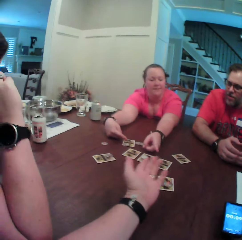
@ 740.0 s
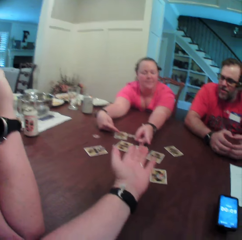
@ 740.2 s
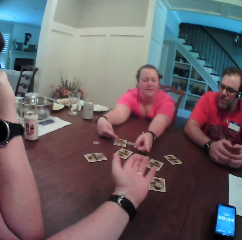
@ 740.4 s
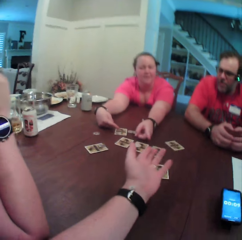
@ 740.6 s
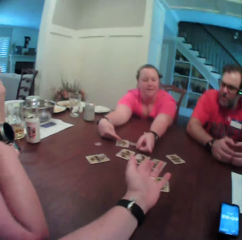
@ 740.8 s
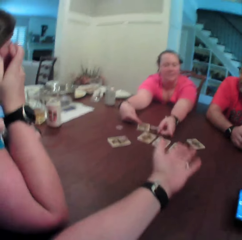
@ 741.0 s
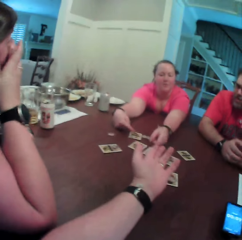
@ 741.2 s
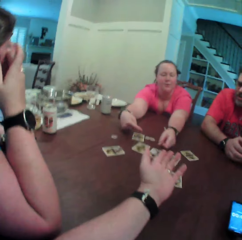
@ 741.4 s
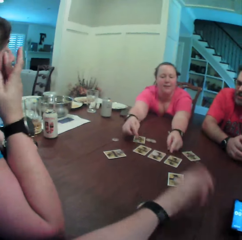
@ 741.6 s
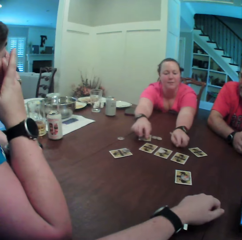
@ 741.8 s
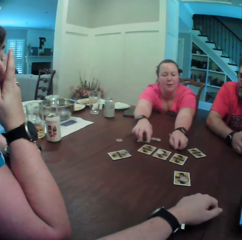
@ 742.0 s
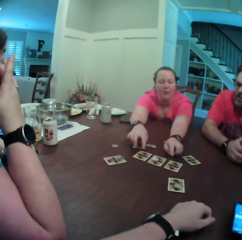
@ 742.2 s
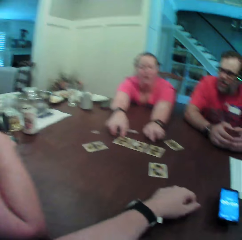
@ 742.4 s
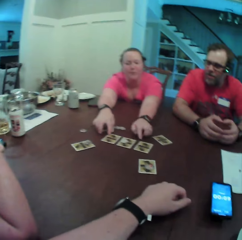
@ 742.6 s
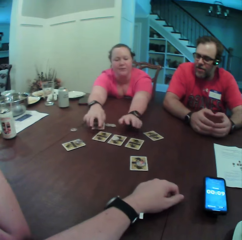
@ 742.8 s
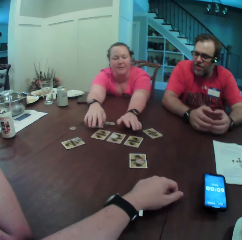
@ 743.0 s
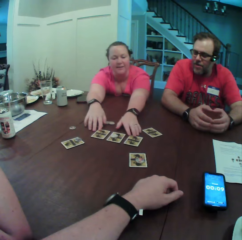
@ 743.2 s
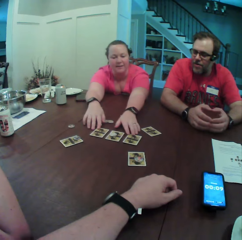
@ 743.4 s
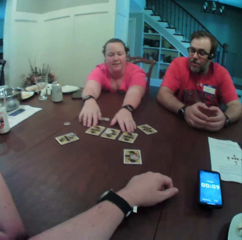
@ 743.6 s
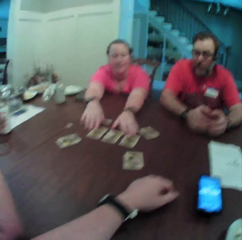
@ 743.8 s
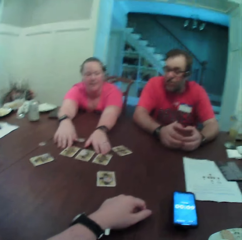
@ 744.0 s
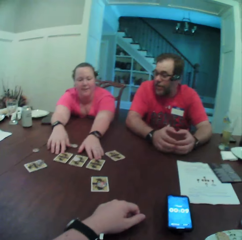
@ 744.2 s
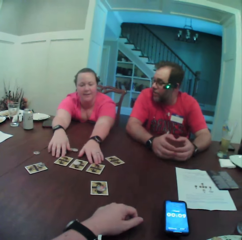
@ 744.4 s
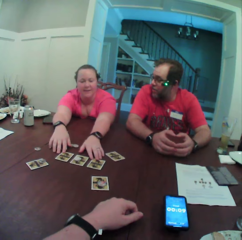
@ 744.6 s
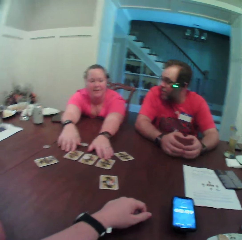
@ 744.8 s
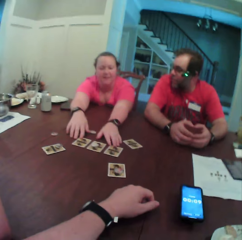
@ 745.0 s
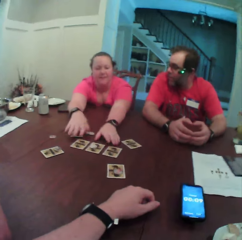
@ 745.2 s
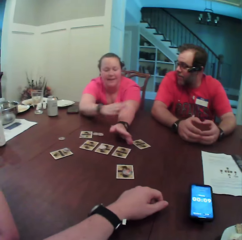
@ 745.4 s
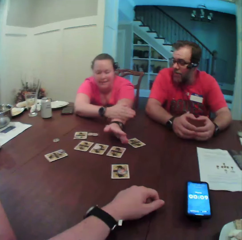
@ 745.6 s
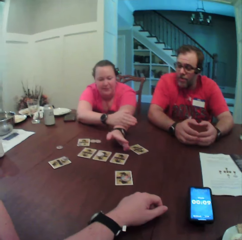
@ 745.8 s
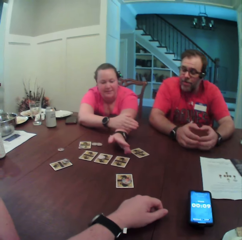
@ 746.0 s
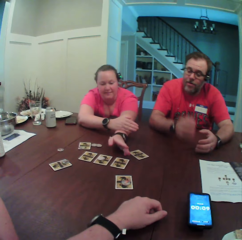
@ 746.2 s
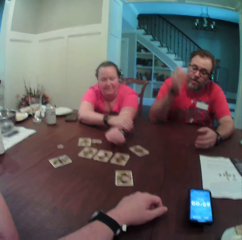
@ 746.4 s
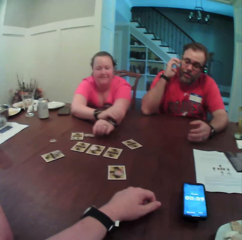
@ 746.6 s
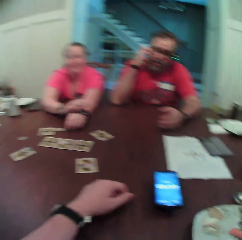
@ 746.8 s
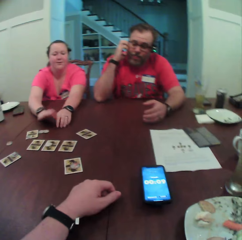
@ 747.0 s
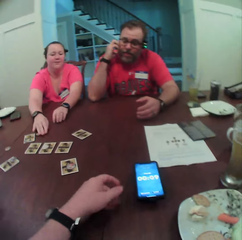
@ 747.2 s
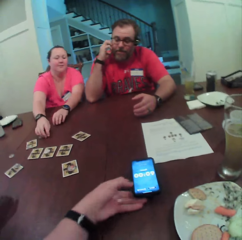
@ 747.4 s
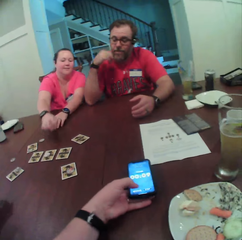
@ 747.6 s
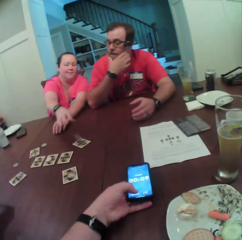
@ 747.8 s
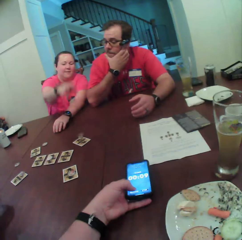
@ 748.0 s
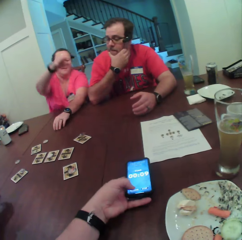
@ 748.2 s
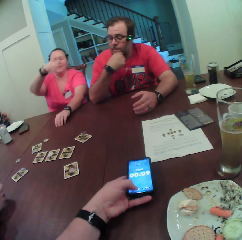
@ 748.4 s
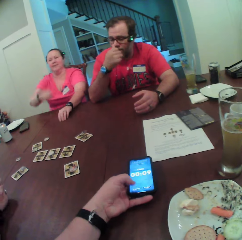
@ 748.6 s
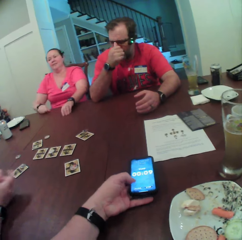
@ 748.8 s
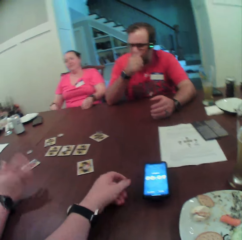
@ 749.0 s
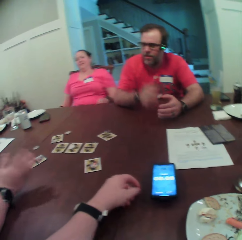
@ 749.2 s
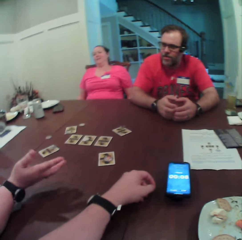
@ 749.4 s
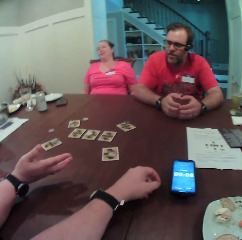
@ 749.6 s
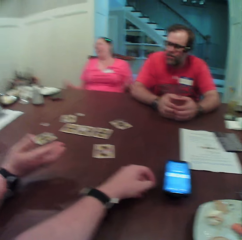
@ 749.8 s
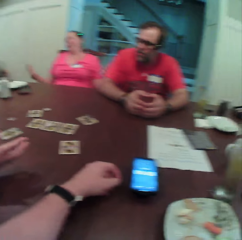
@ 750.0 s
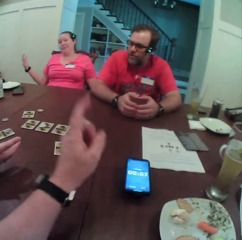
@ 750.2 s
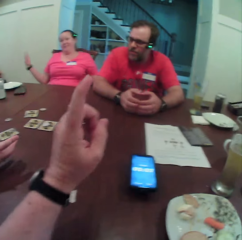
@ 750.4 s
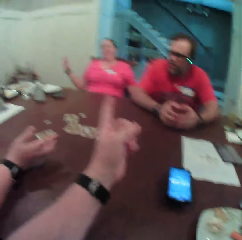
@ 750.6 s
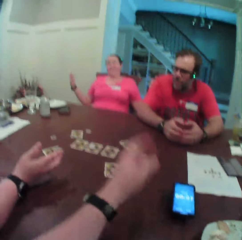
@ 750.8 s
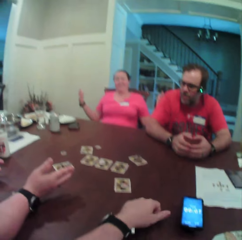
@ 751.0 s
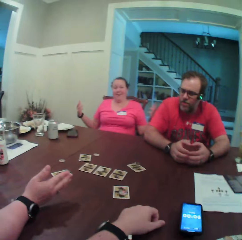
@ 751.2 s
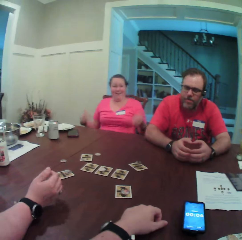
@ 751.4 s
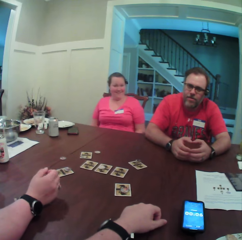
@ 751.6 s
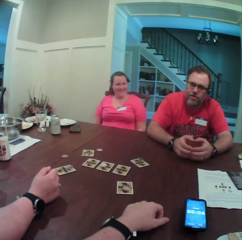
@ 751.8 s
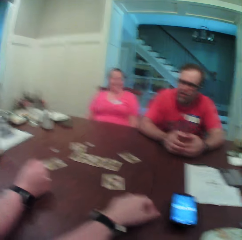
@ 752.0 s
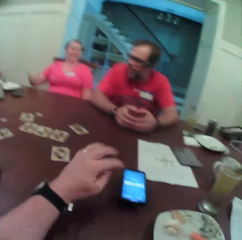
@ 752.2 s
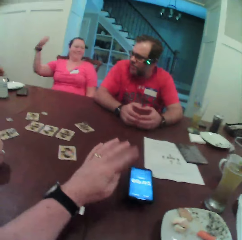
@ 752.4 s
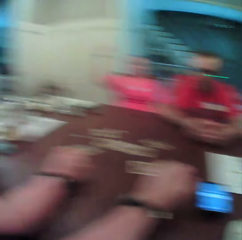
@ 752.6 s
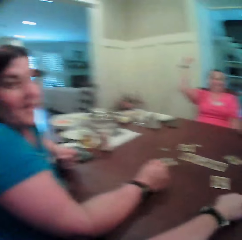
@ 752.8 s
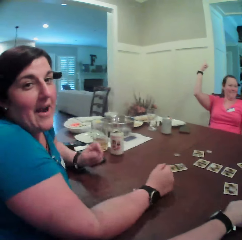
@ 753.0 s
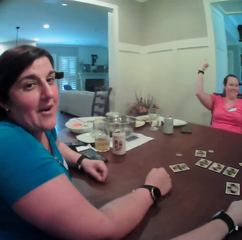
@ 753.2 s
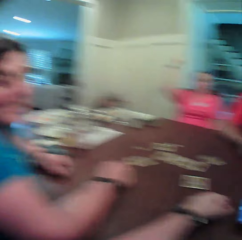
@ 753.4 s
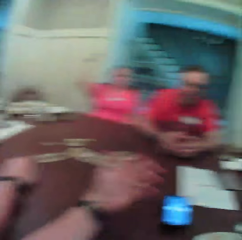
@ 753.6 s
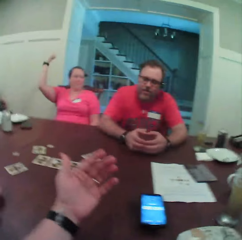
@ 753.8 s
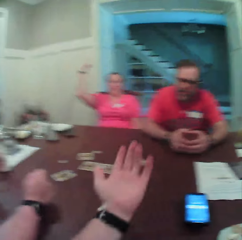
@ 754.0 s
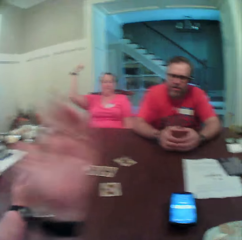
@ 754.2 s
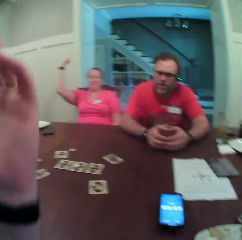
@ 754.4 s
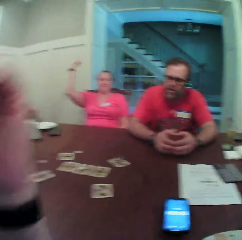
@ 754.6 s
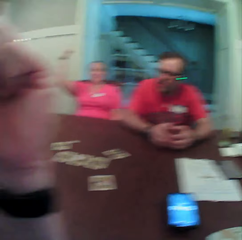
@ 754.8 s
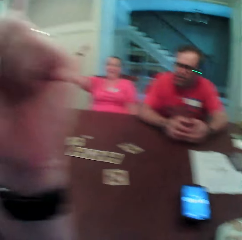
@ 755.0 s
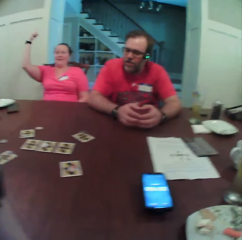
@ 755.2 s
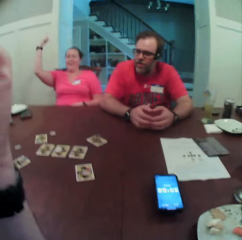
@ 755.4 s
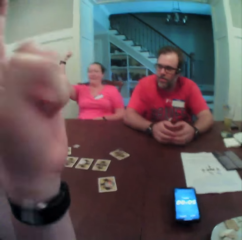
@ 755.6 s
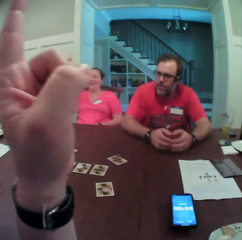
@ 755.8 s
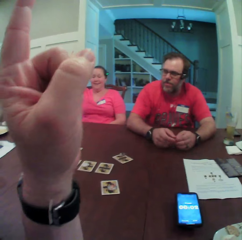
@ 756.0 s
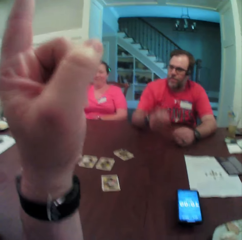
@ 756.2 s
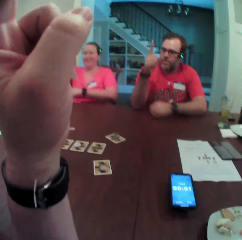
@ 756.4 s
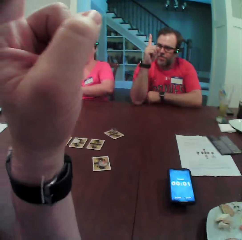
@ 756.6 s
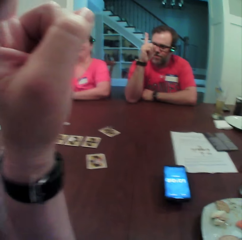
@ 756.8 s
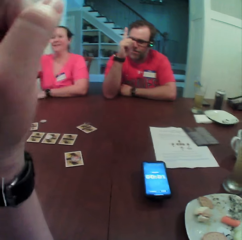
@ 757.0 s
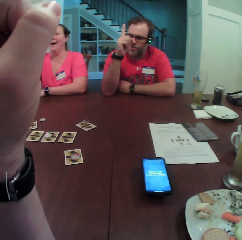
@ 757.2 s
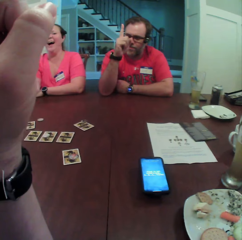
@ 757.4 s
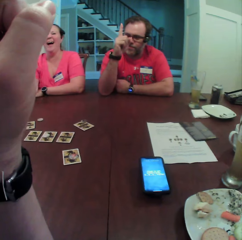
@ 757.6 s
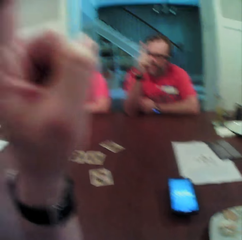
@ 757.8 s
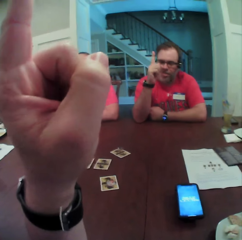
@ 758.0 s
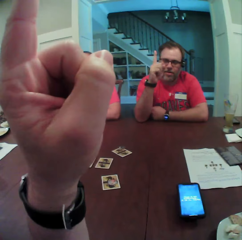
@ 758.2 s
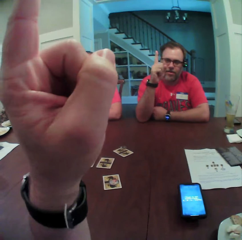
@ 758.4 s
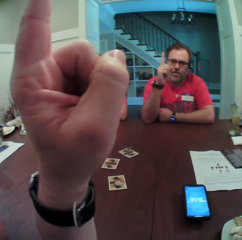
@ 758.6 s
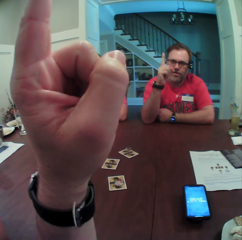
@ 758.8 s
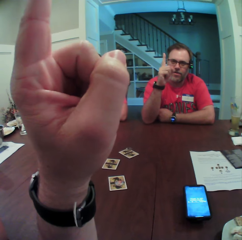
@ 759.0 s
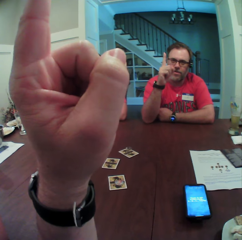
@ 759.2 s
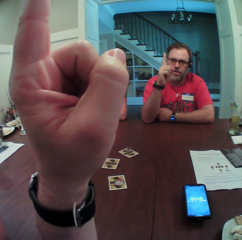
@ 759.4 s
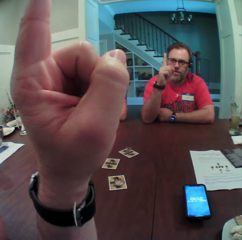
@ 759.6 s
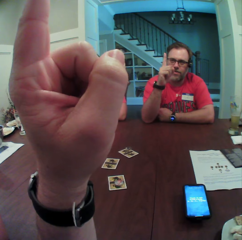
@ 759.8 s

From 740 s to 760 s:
The woman cleans her eye with her right hand. Another woman touches the cards with both hands and puts her right hand on her left hand. The man scratches his face with his right hand. The other woman picks up a coin with her right hand and throws the coin on the card with her right hand. The camera wearer presses the phone with his left hand. The other woman hits the table with her right hand. The first woman gesticulates with her right hand. The other woman drops her hands from the table and raises both of her hands up. The camera wearer points his left hand towards the other woman. The other woman drops her hand and raises her right hand. The camera wearer raises his left hand. The man raises his right hand. The camera wearer lifts the index finger.

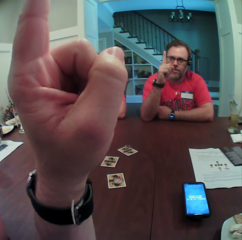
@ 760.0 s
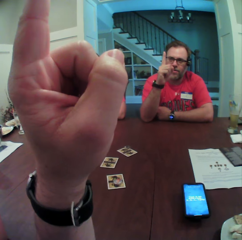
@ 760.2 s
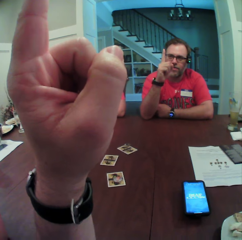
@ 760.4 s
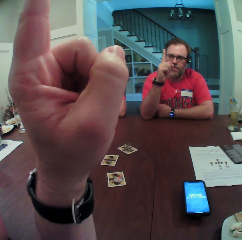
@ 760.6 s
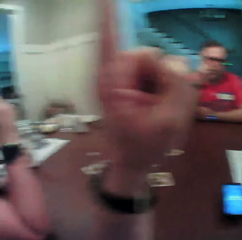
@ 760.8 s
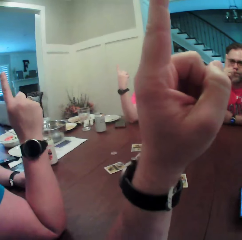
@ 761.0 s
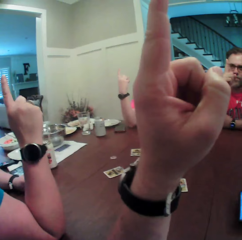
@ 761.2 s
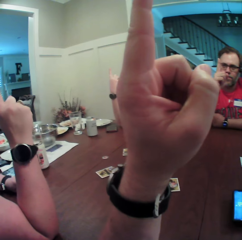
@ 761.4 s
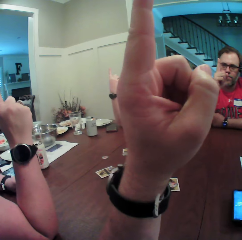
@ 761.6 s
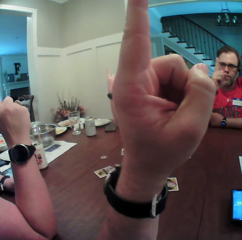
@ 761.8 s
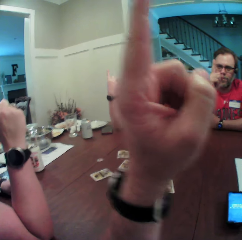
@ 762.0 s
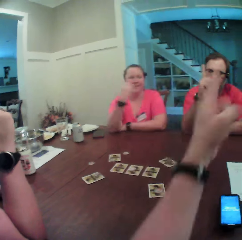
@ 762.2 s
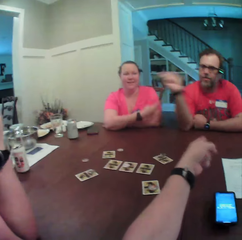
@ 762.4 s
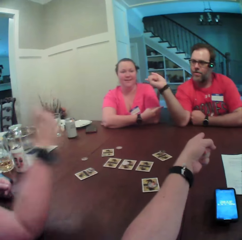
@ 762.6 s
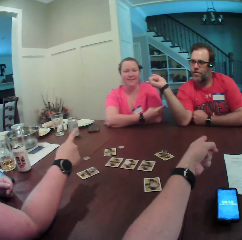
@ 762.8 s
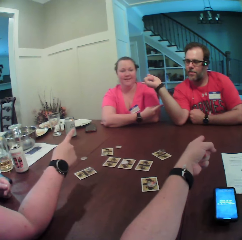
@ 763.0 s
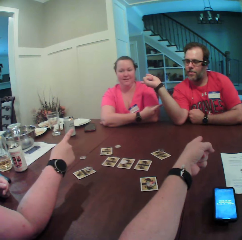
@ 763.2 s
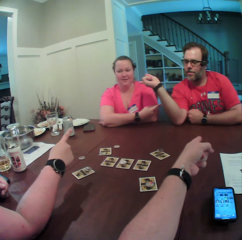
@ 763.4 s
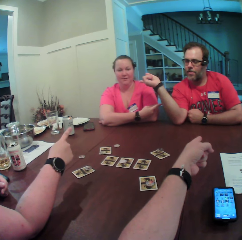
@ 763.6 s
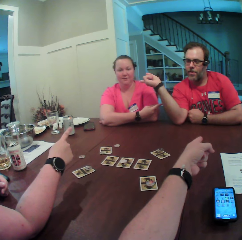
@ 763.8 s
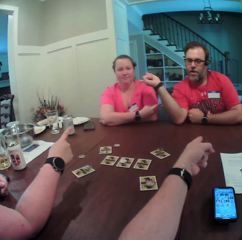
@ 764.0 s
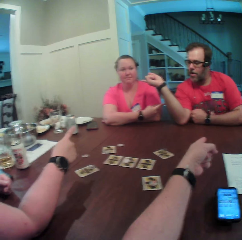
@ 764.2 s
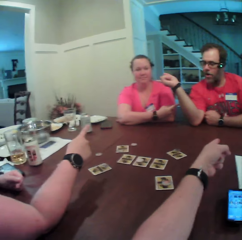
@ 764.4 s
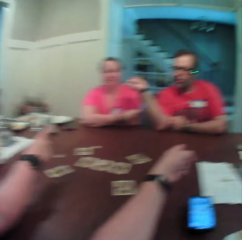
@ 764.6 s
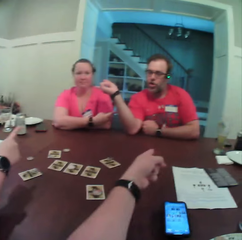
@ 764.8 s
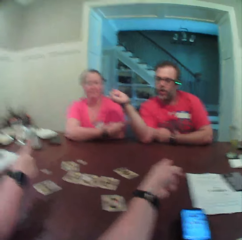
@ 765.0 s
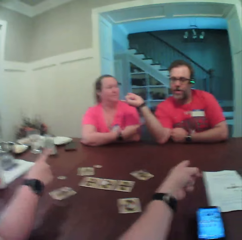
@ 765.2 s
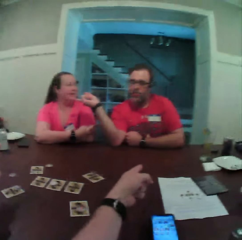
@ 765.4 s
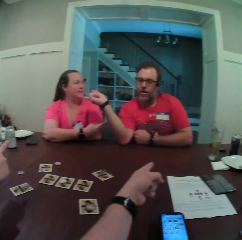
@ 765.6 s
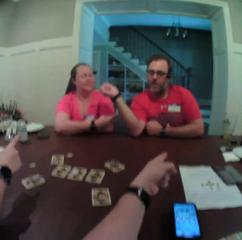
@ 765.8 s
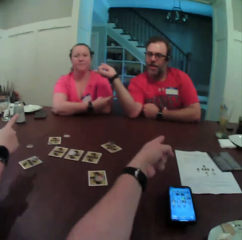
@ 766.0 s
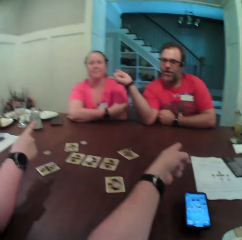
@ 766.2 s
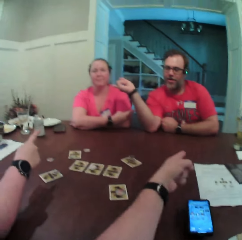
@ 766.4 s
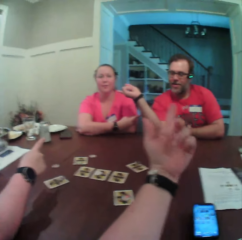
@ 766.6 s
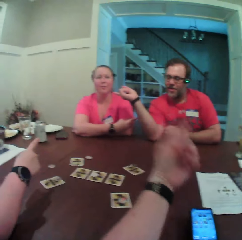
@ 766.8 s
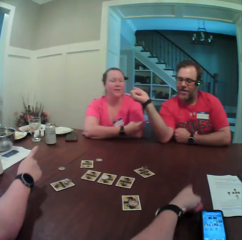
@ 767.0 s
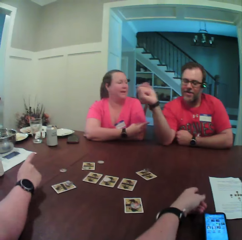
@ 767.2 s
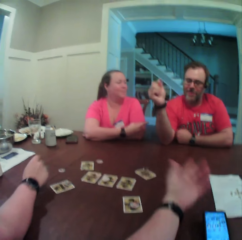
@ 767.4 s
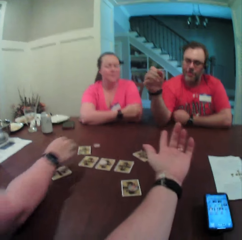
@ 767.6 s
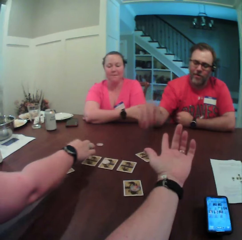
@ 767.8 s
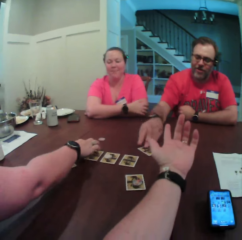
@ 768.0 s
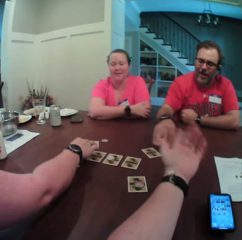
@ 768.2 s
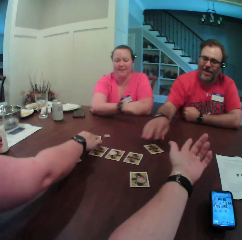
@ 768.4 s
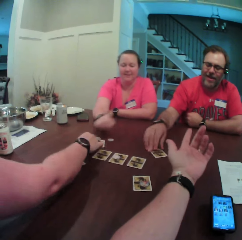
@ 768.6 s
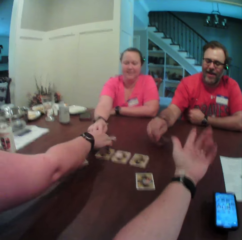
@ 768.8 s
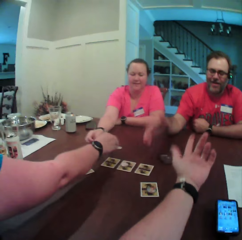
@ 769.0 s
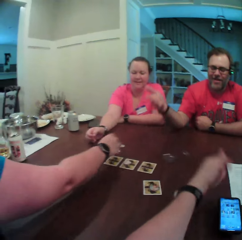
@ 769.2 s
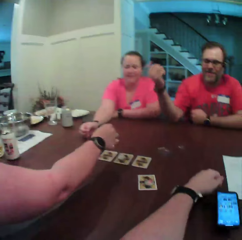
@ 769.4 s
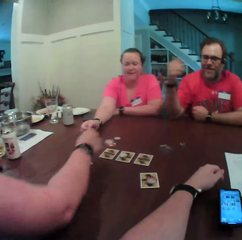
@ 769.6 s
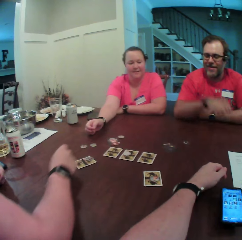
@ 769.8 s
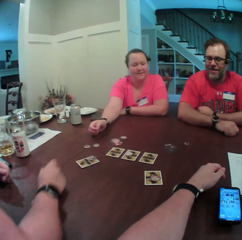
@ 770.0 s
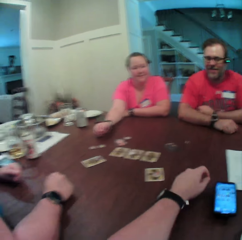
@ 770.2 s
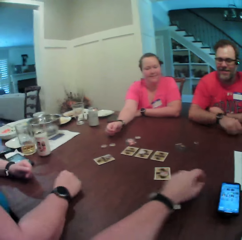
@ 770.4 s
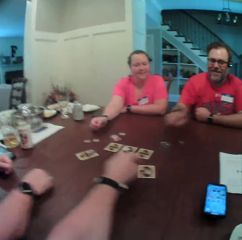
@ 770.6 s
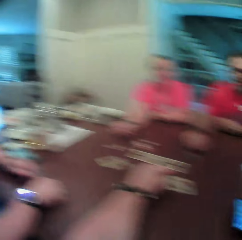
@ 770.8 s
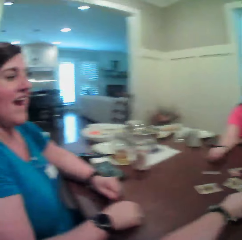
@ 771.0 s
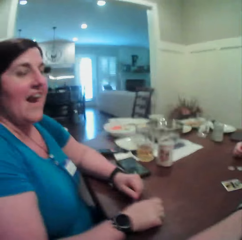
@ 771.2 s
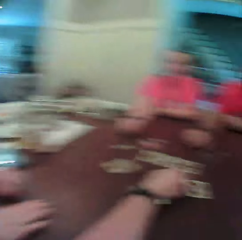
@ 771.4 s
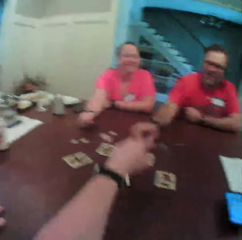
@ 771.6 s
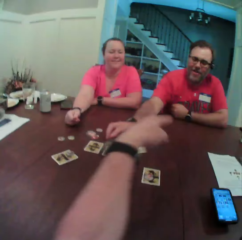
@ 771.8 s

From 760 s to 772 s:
The woman raises her right hand. The camera wearer points his left hand to the man. Another woman points her right hand to the man. The man points his right hand to the other woman. The first woman points her right hand to the man. The camera wearer gesticulates with his left hand. The man flips a card with his right hand. The camera wearer gesticulates with his left hand. The other woman stretches her right hand. The first woman flips a card with her right hand. The man hits his hand on the table and stretches his right hand.
